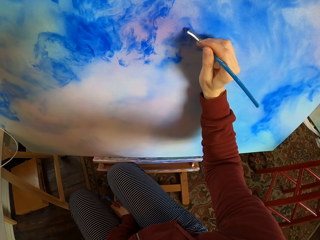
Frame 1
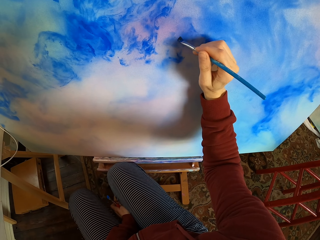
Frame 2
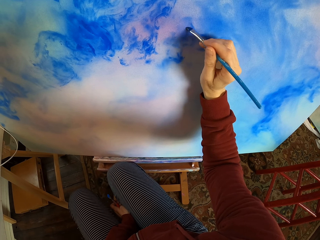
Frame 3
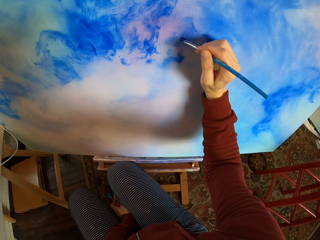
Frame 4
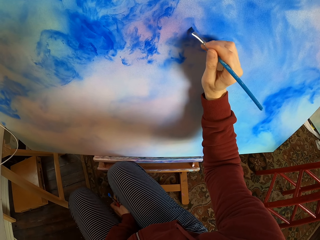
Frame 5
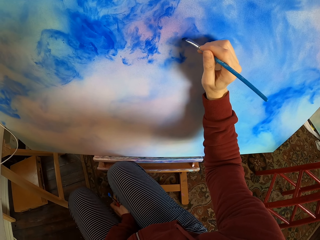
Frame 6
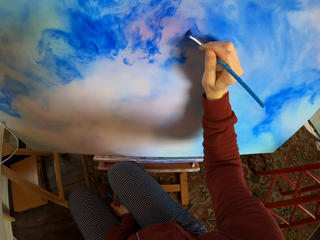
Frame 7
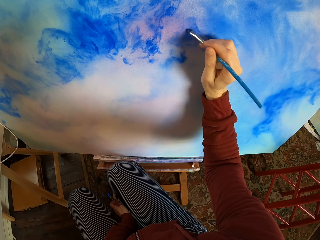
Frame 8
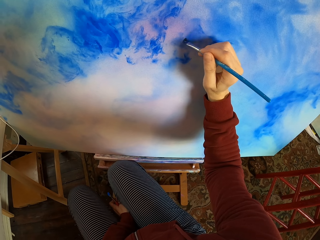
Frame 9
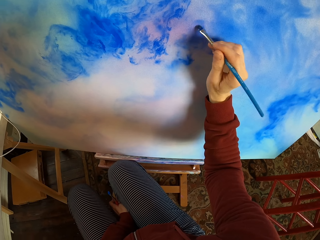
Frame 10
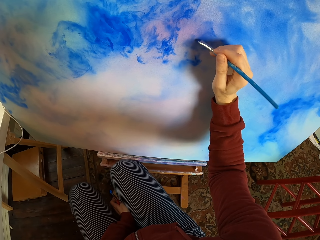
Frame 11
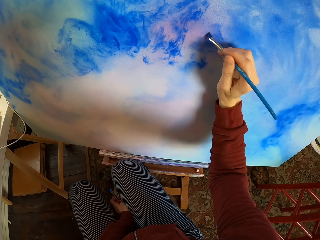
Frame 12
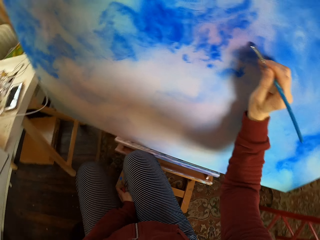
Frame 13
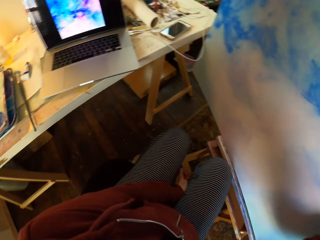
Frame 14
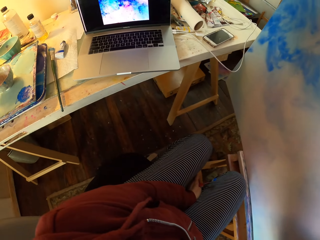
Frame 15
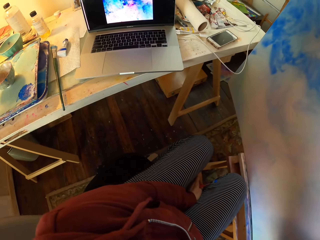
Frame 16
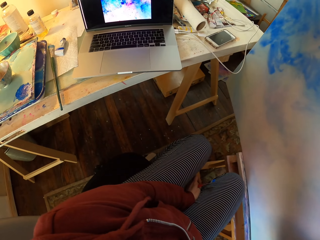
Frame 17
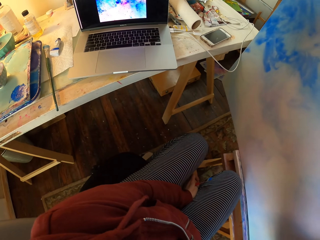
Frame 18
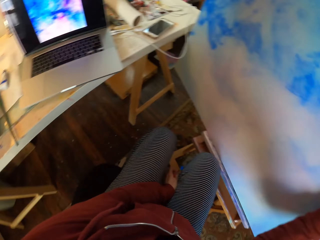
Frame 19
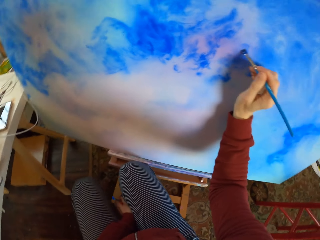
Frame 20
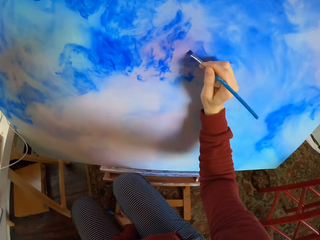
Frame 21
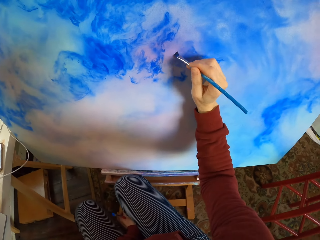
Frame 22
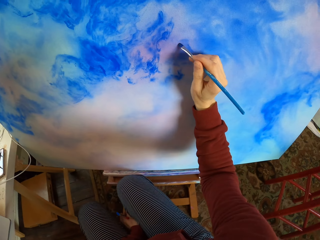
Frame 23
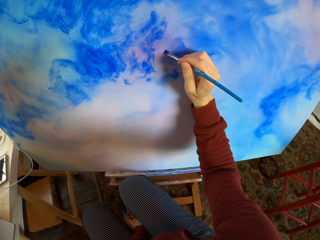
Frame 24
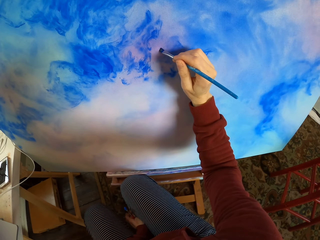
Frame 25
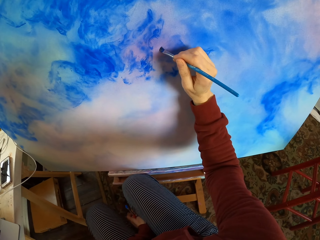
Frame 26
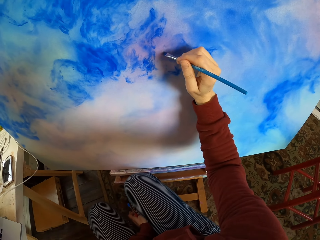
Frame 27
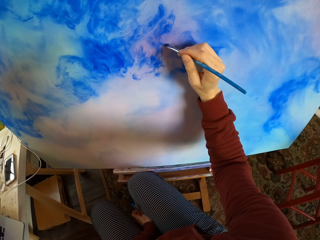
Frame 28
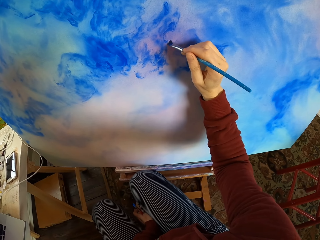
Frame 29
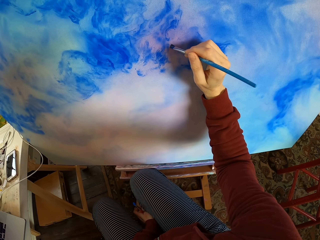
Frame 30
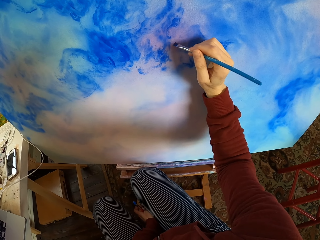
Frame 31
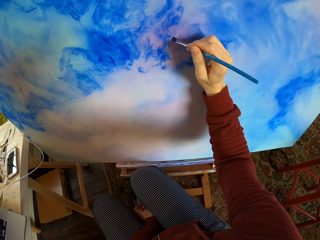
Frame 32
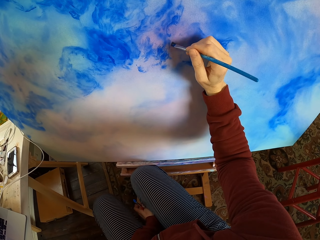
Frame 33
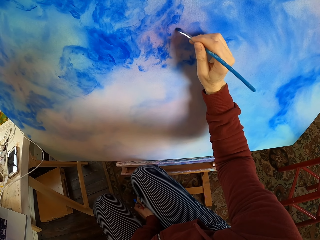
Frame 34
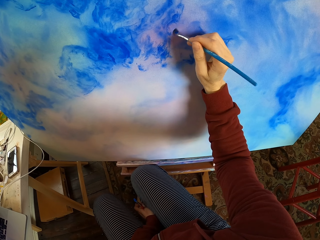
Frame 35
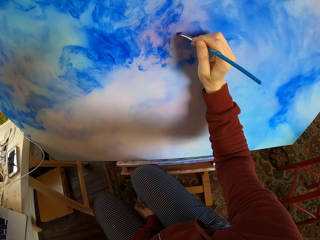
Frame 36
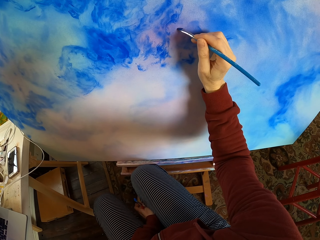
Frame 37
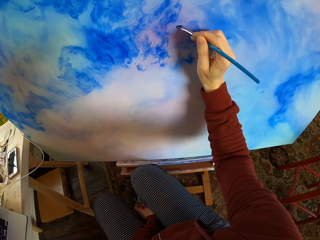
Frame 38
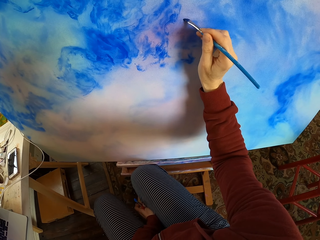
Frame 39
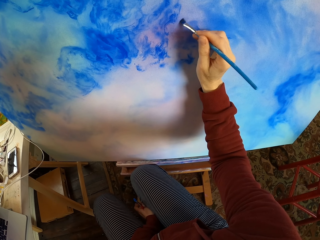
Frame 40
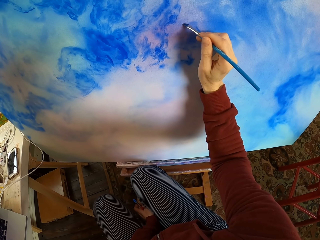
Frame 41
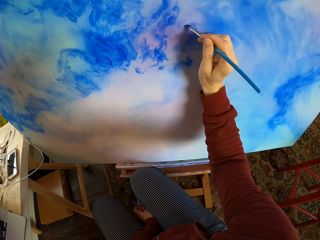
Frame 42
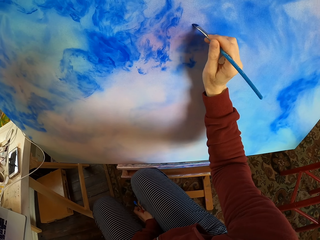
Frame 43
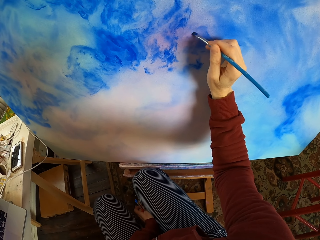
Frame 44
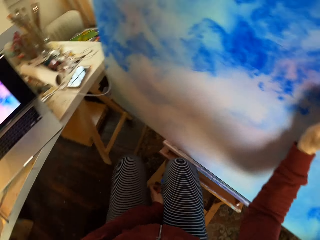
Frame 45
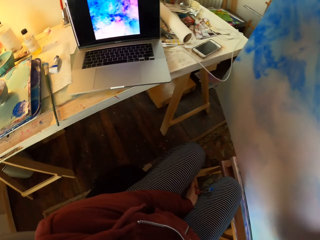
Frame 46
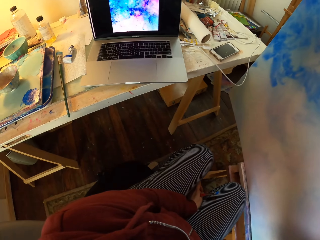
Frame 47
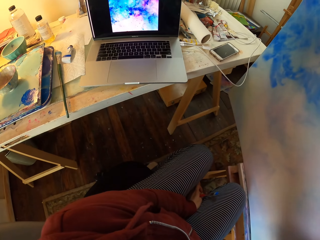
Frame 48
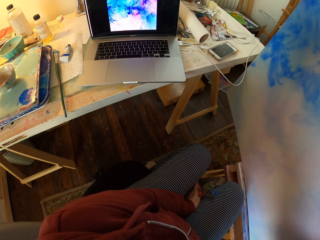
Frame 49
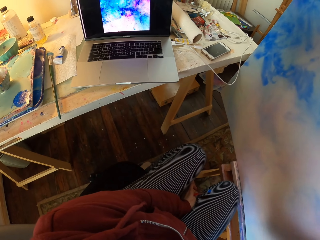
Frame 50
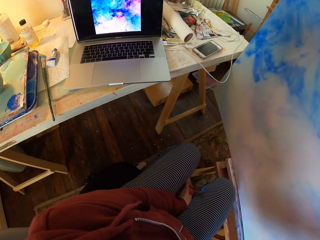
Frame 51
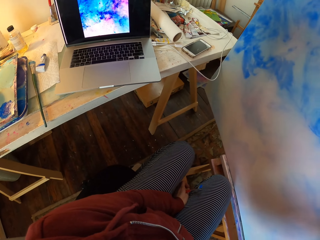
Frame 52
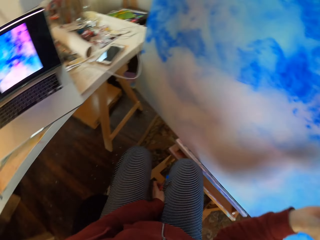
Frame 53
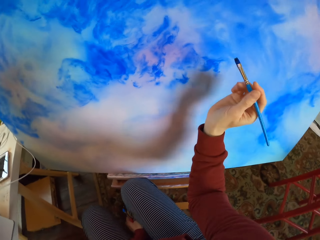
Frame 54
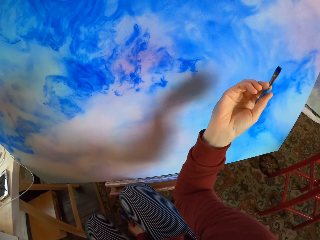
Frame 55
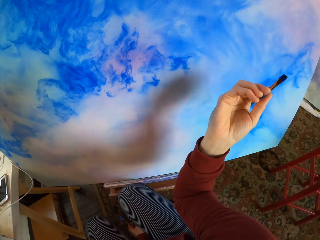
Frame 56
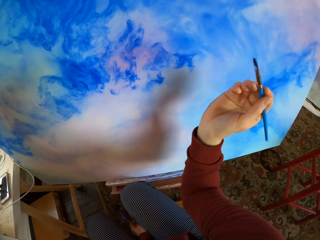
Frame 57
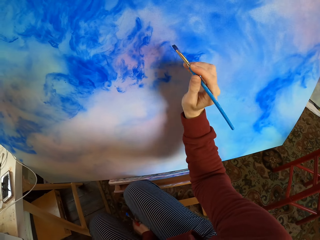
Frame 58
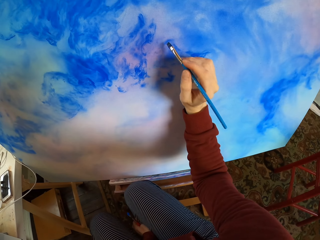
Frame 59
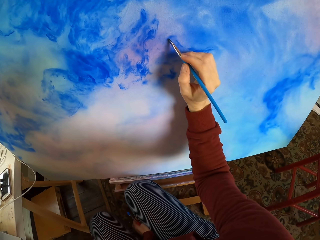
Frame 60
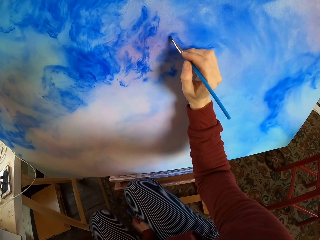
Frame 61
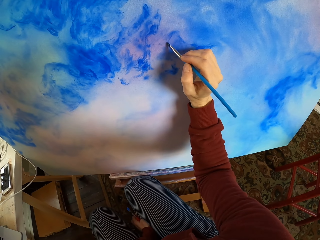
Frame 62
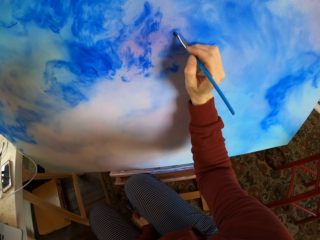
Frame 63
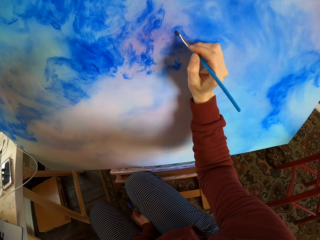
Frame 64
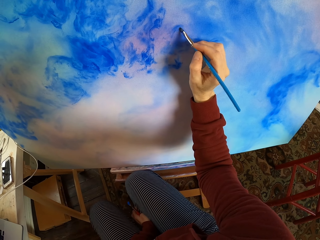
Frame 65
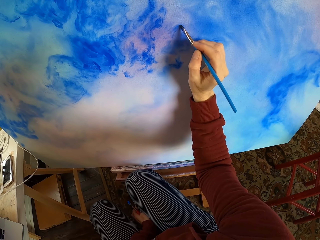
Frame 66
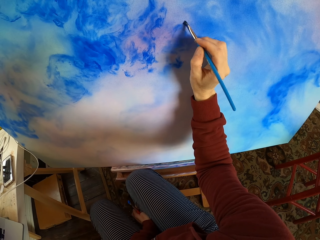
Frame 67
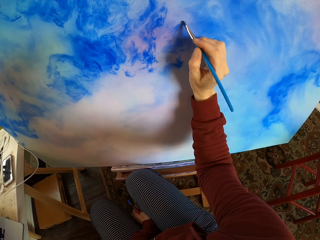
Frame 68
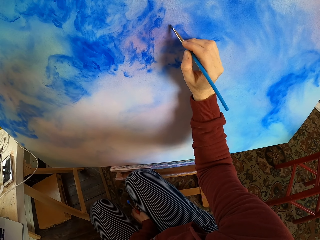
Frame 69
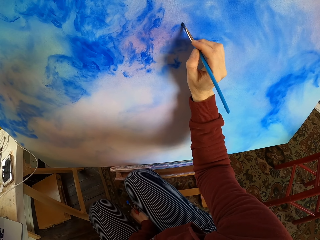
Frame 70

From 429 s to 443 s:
The camera wearer looks at the laptop. They paint the decoration. They look around. They look at the laptop. They hold the brush. They paint the decoration.

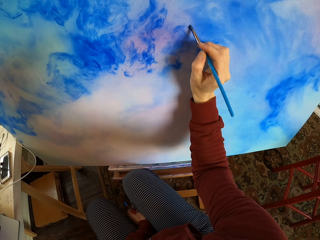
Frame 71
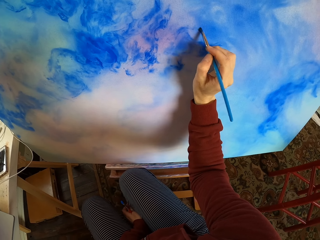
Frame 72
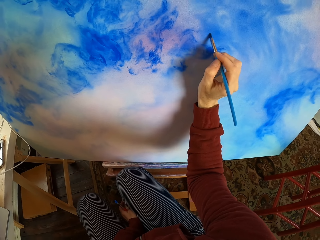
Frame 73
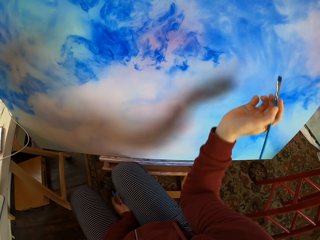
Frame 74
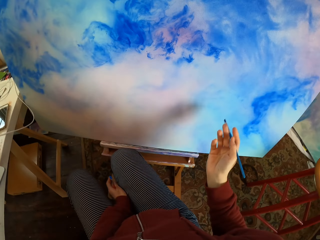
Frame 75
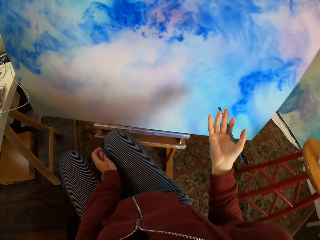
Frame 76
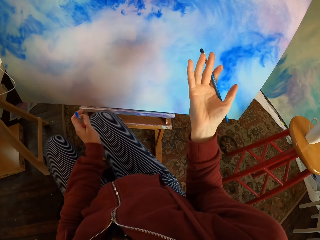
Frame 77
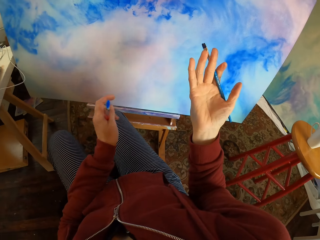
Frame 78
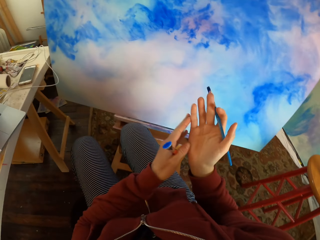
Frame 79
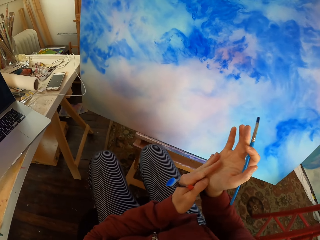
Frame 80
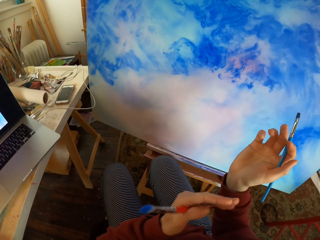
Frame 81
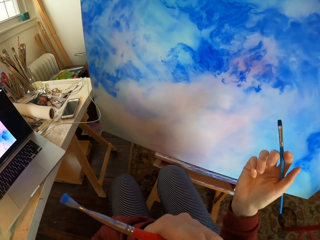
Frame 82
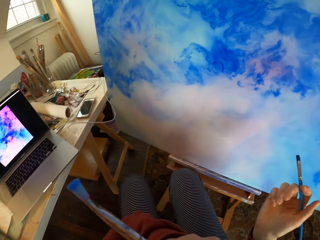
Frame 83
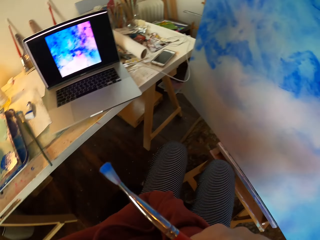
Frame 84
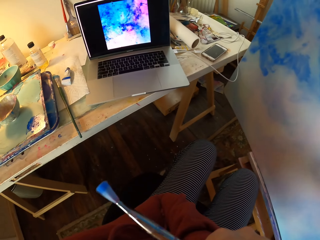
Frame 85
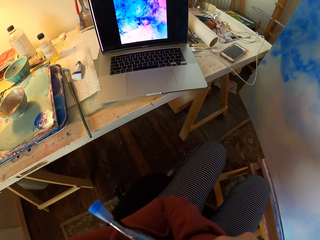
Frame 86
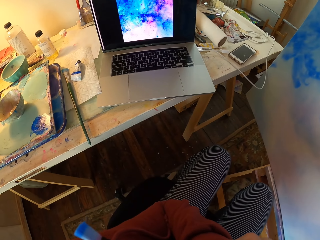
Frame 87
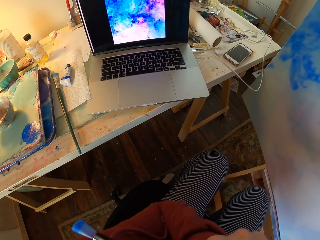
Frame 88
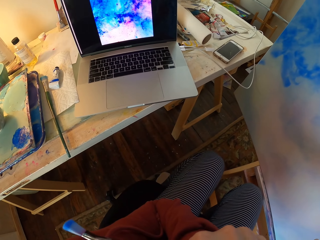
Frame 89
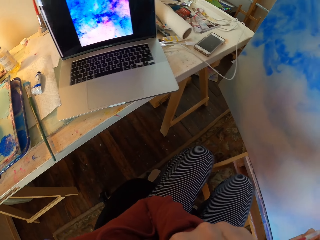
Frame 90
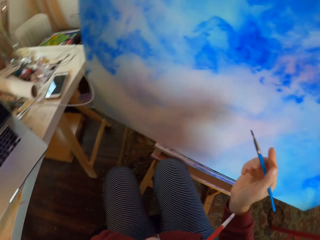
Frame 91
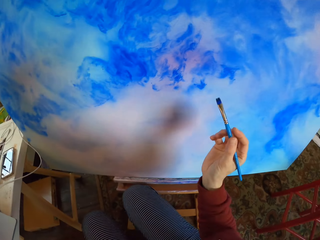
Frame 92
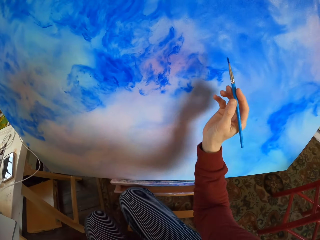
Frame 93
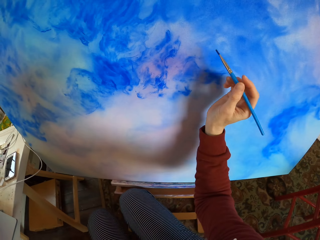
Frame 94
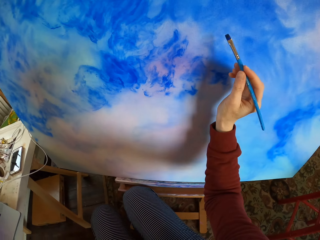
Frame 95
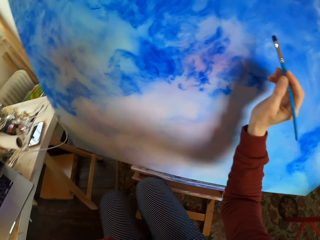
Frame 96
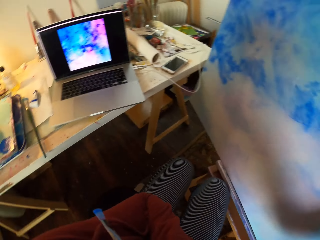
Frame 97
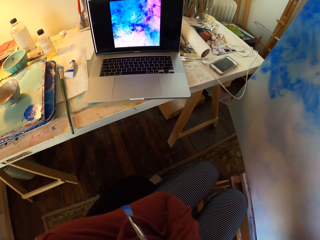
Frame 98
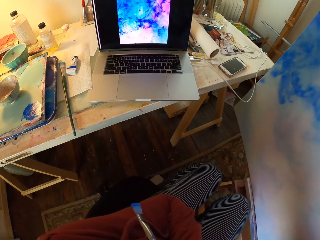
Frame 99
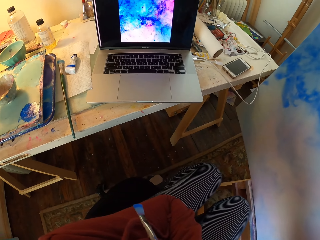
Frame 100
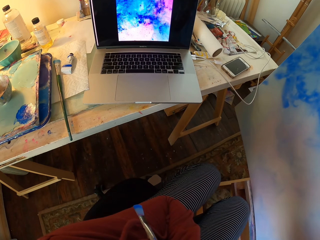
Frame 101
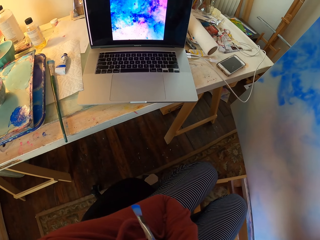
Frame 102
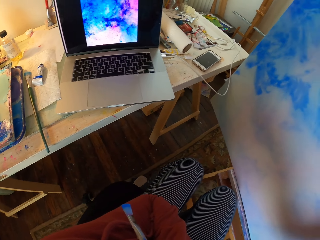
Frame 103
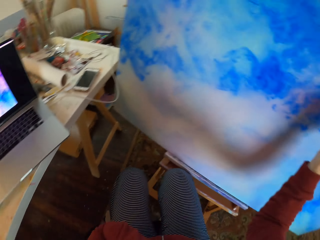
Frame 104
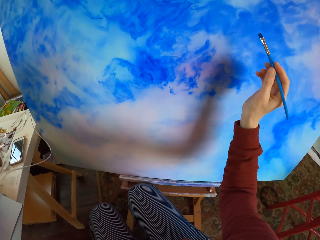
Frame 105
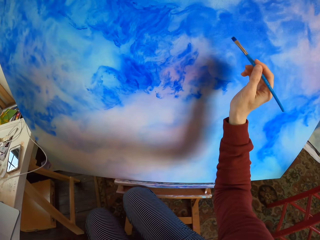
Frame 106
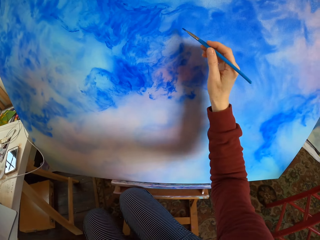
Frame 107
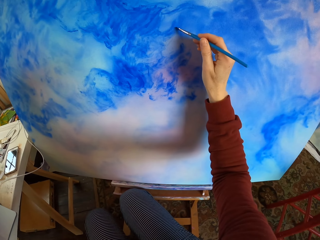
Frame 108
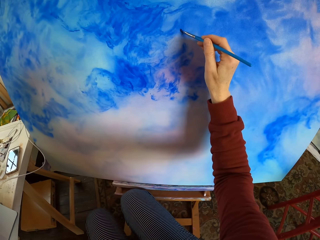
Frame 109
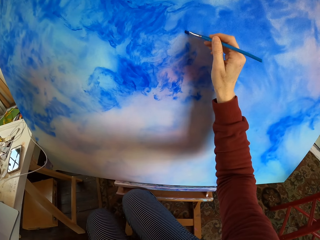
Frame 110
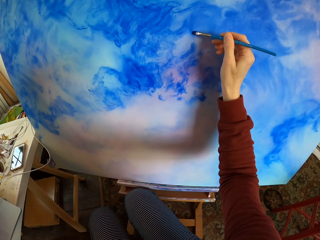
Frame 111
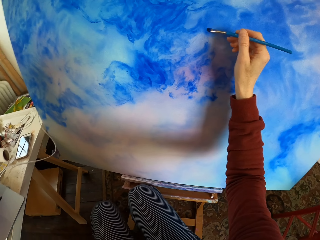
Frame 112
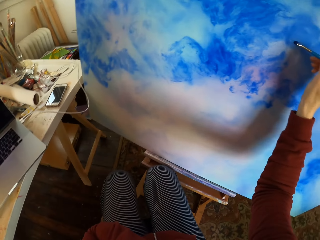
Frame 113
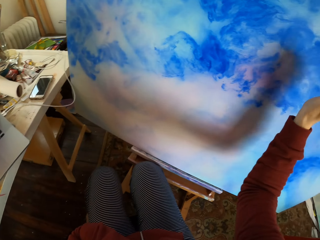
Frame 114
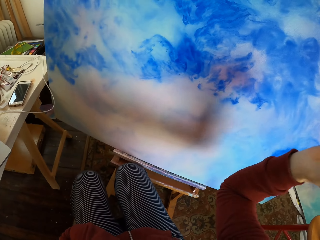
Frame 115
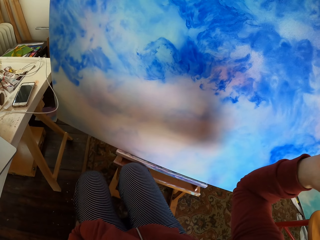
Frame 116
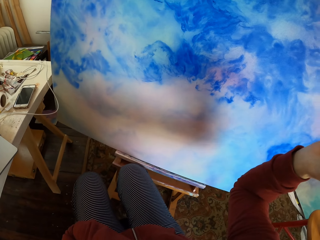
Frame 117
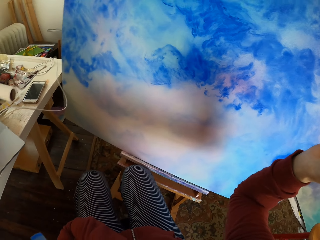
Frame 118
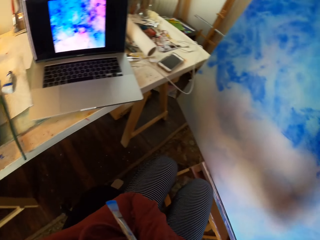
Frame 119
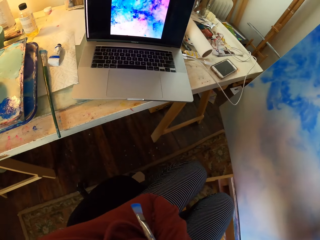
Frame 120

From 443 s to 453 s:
The camera wearer holds the brush. They rub the hand and lift the hand. They look around. They look at the laptop. They hold the brush. They look at the laptop. They paint the decoration. They hold the brush.
